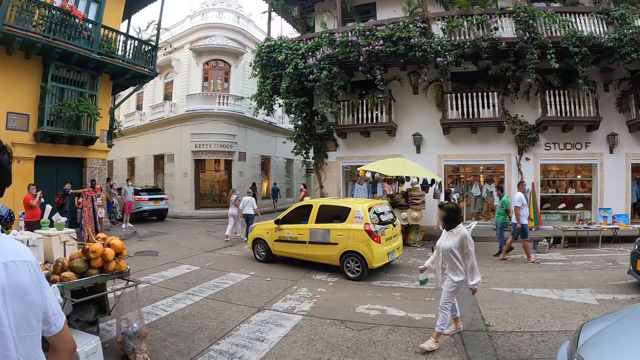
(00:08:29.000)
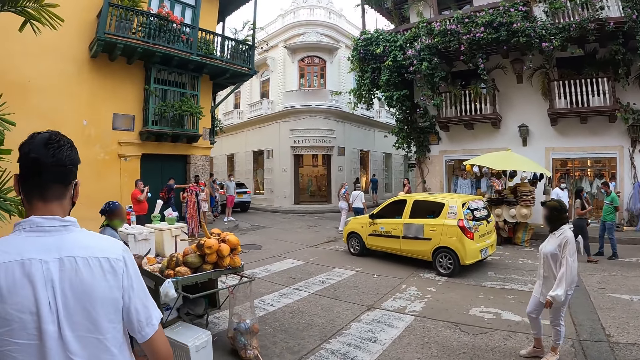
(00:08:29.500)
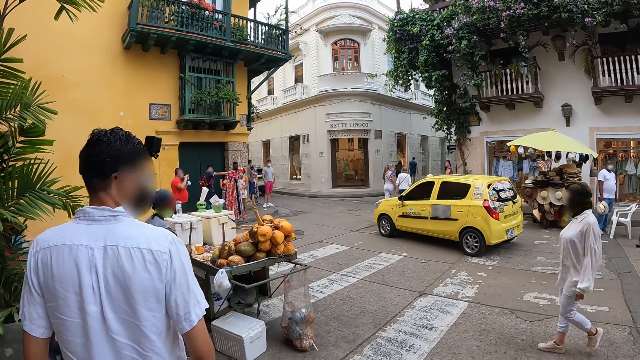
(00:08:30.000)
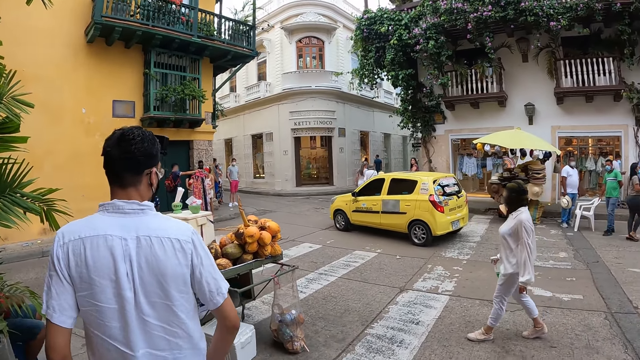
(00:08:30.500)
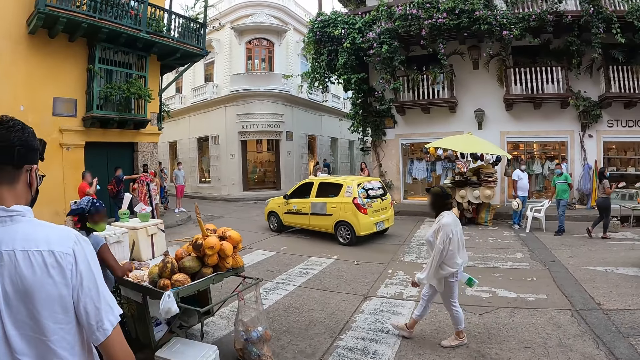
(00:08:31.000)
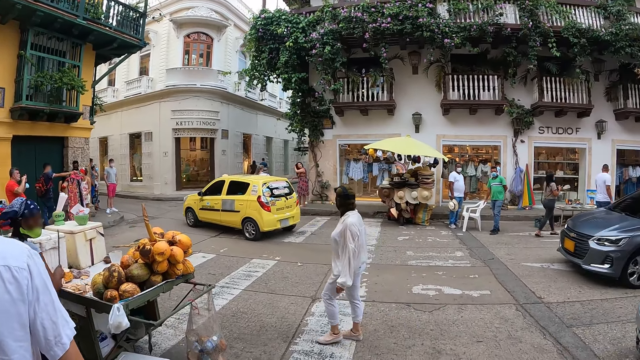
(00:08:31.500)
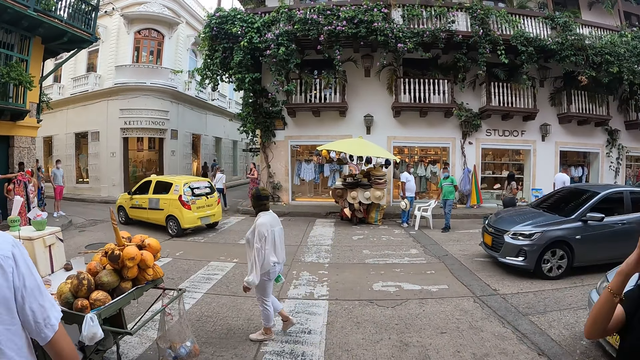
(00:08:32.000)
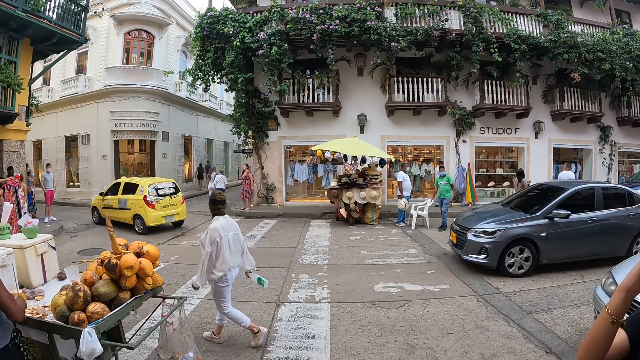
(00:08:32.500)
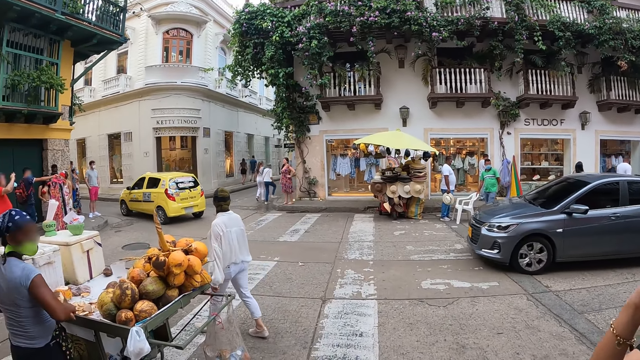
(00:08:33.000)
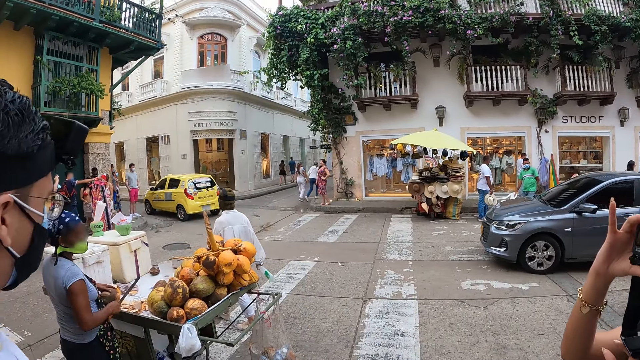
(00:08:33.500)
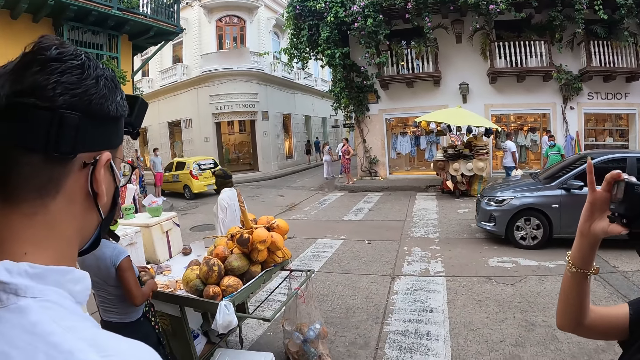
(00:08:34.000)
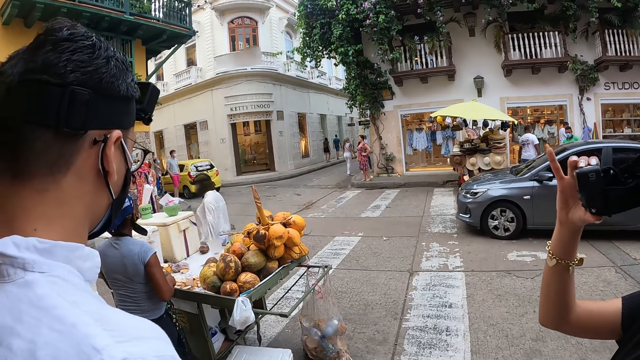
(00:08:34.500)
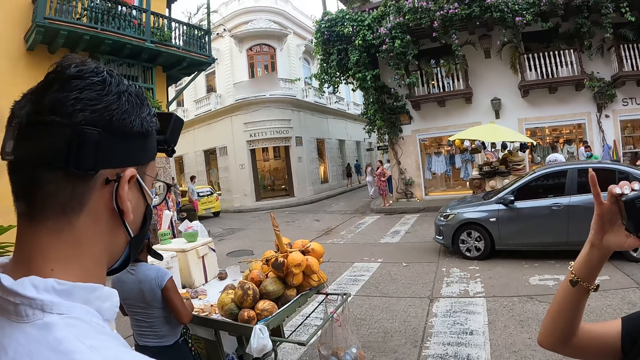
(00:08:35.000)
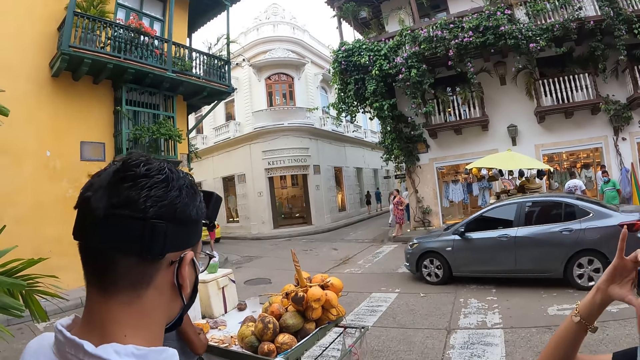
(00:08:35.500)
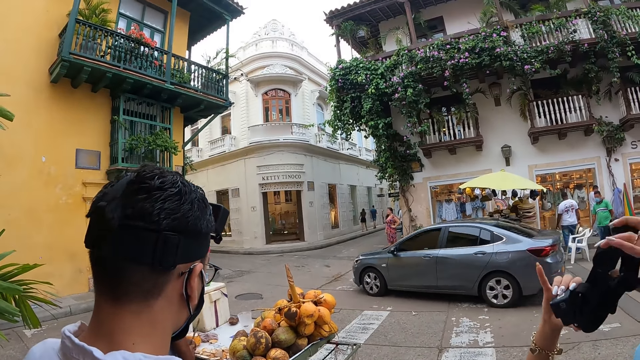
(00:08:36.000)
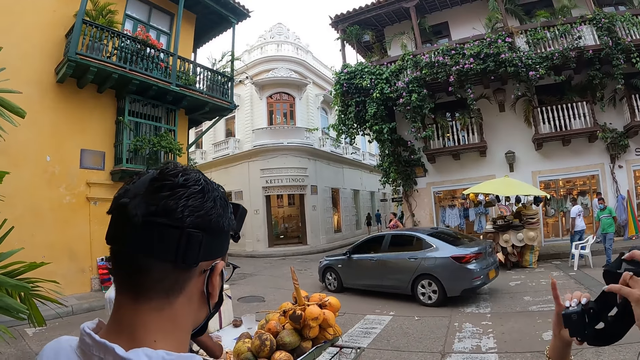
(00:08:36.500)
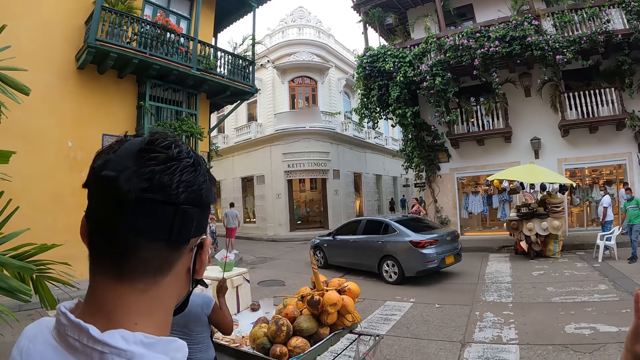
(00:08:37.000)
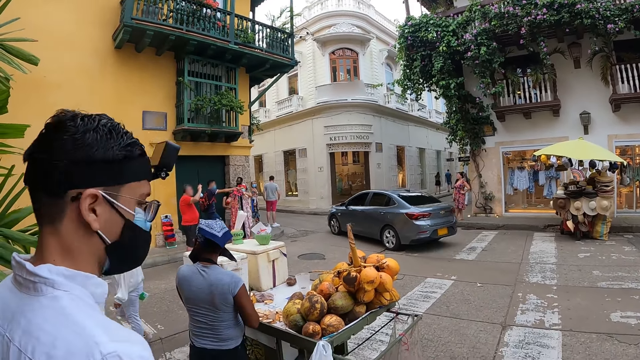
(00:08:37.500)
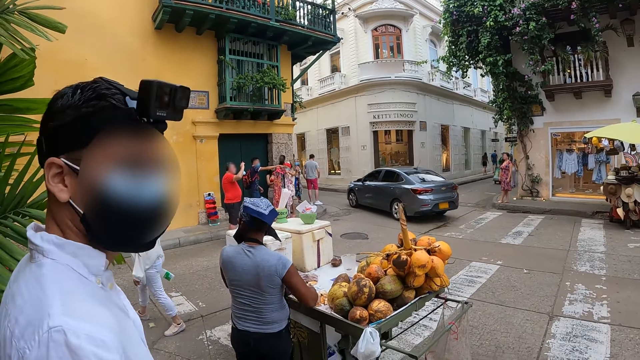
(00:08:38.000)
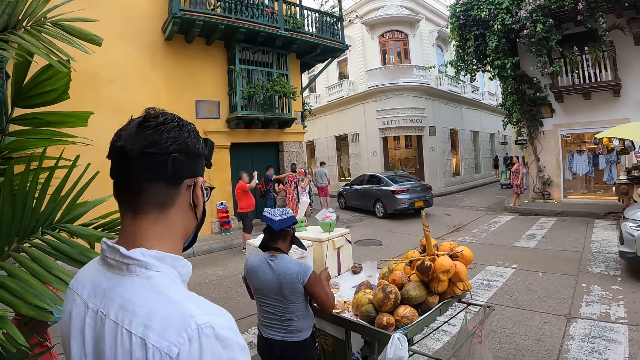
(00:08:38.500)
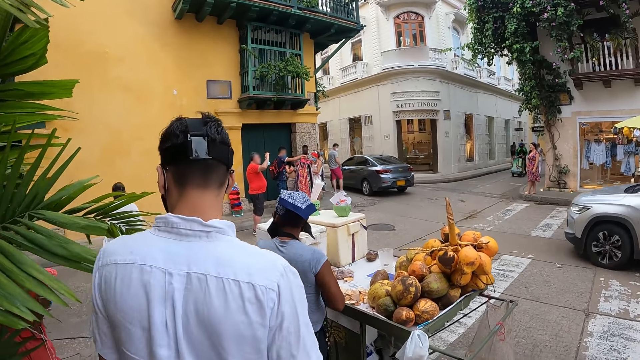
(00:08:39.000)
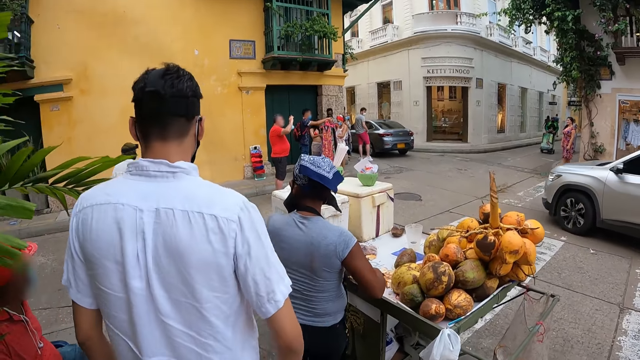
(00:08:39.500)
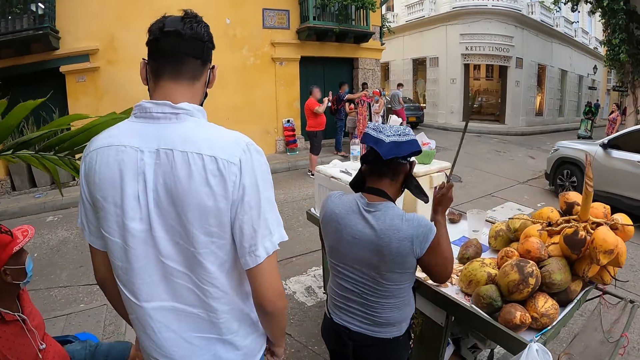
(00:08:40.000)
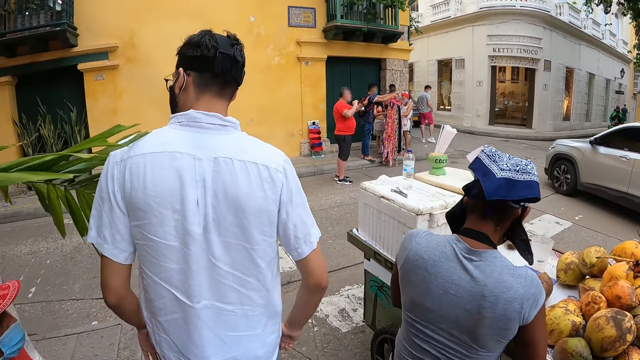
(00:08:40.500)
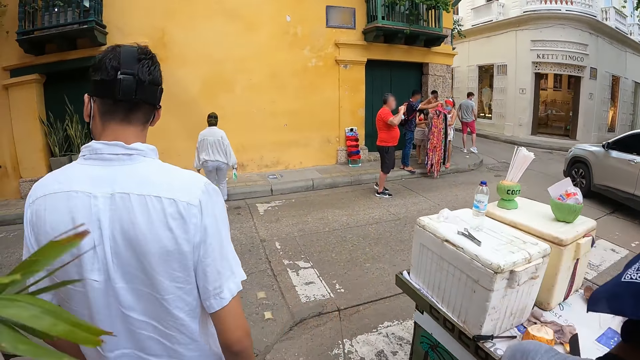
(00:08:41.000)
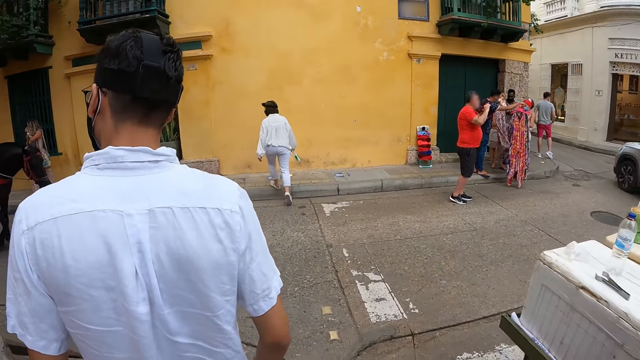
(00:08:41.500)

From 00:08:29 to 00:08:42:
The grey car drives past the camera wearer and the group of people. The woman holds the camera with both hands. A car drives past the camera wearer and the group of people.

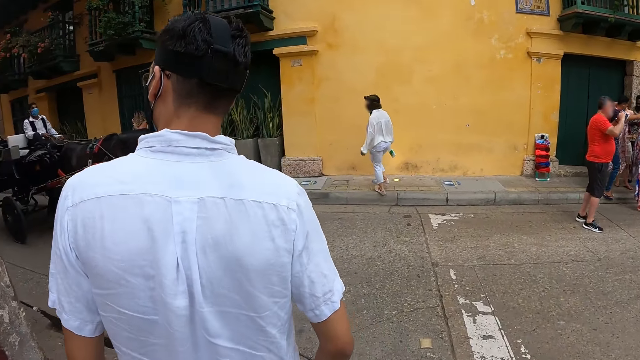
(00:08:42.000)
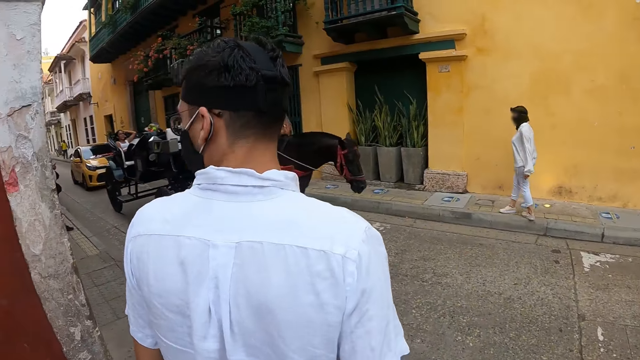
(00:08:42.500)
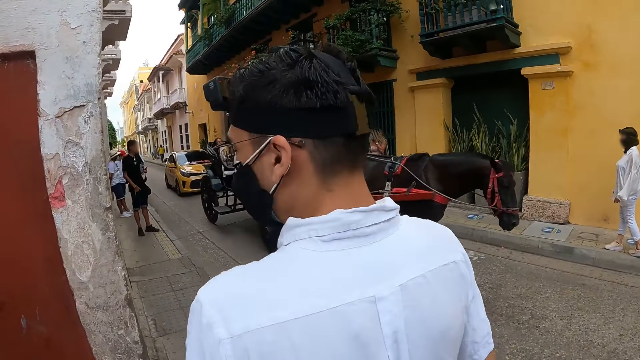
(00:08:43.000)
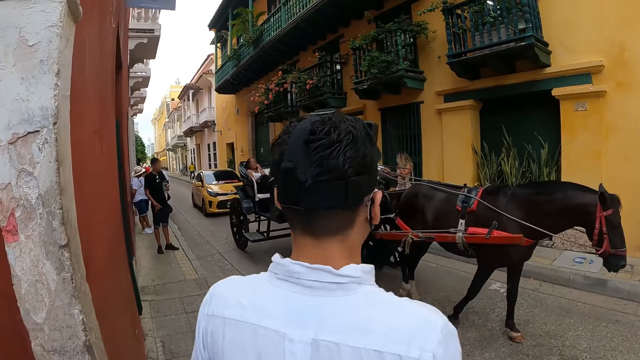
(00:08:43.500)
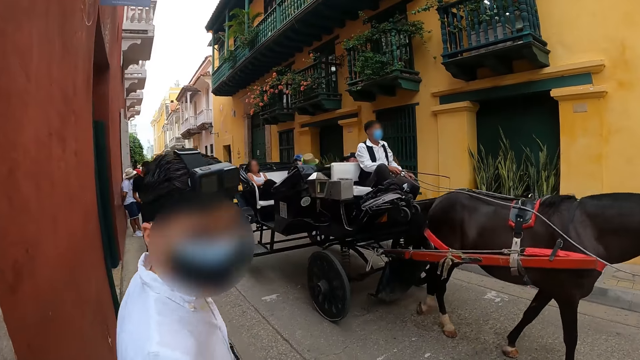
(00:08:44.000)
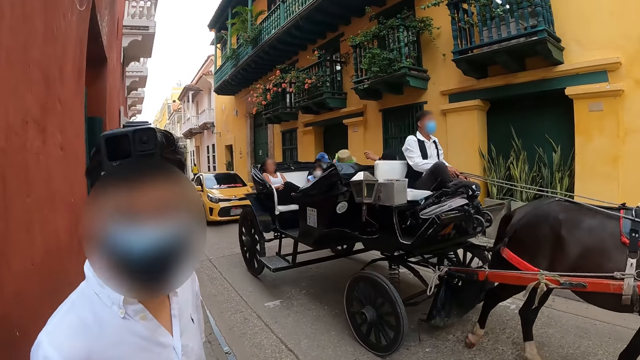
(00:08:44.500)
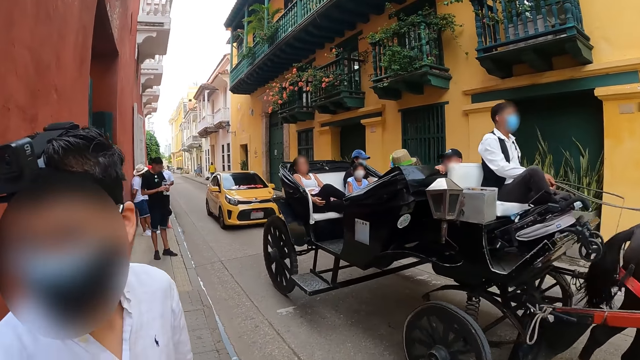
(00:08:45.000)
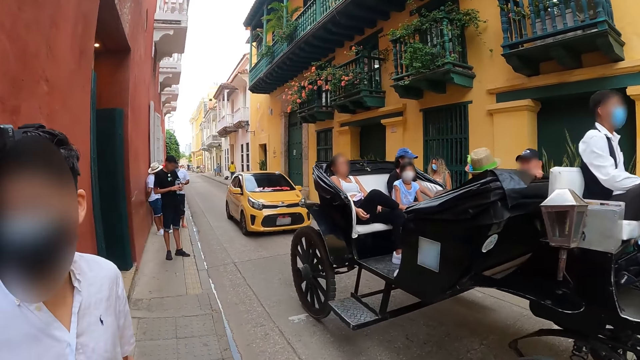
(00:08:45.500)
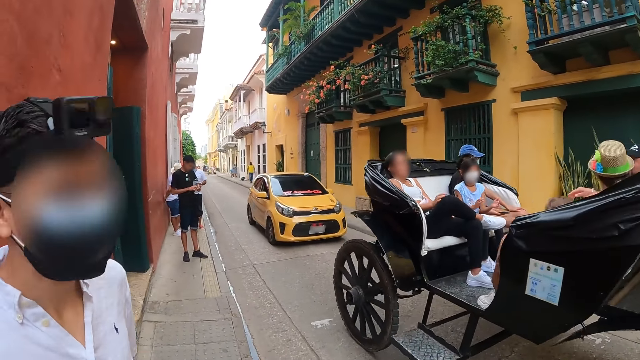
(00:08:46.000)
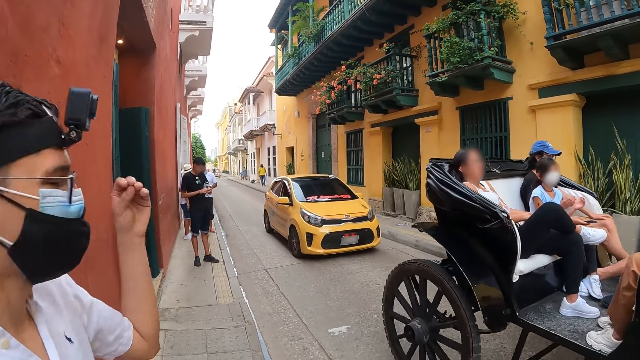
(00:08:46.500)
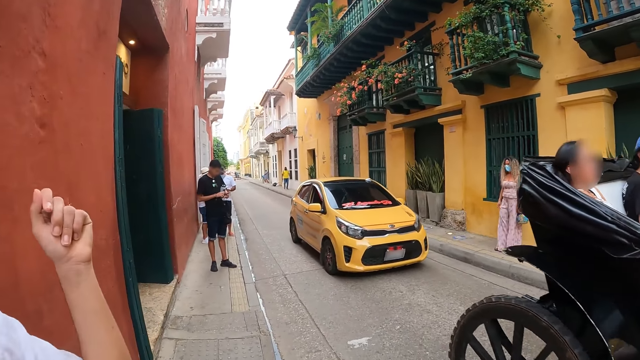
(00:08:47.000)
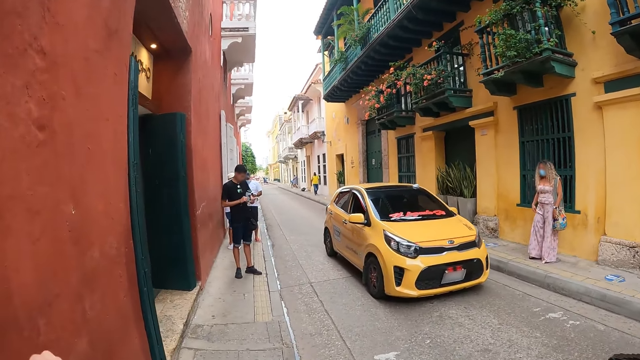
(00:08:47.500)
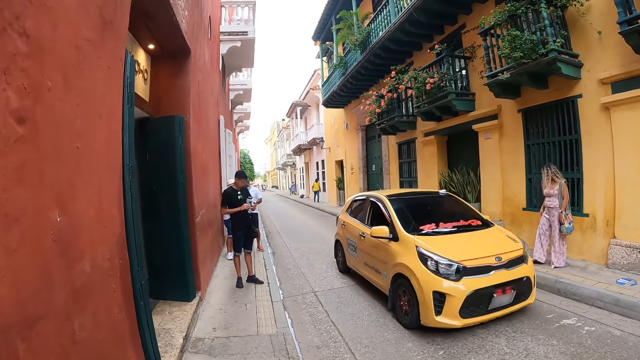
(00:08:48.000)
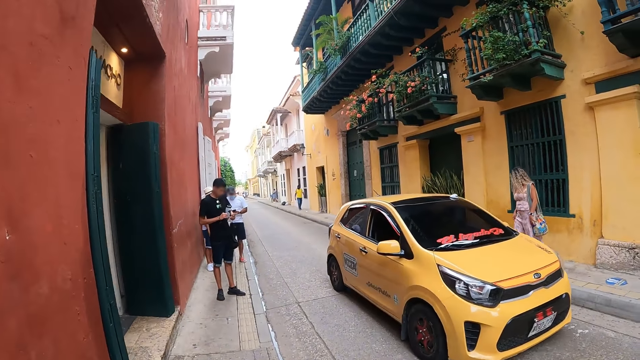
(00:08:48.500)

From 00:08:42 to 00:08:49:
The man converses with the group of people. Another man on a carriage rides past the camera wearer and the group of people.
